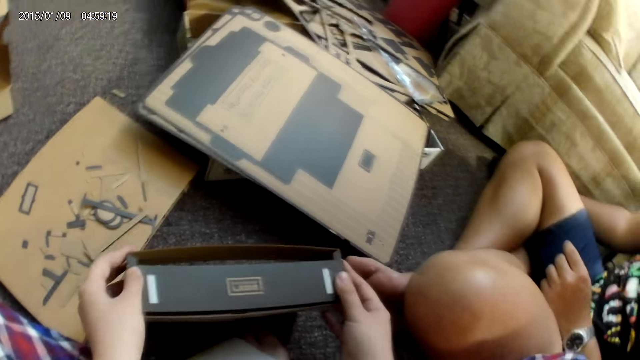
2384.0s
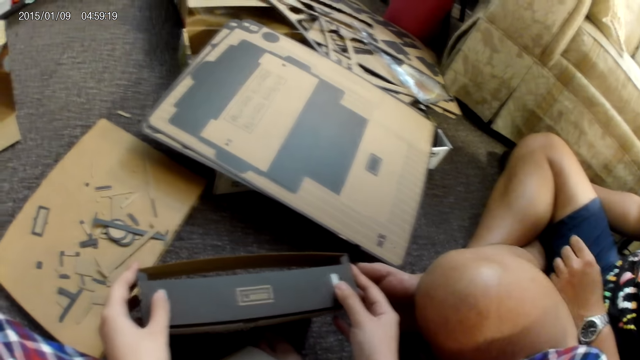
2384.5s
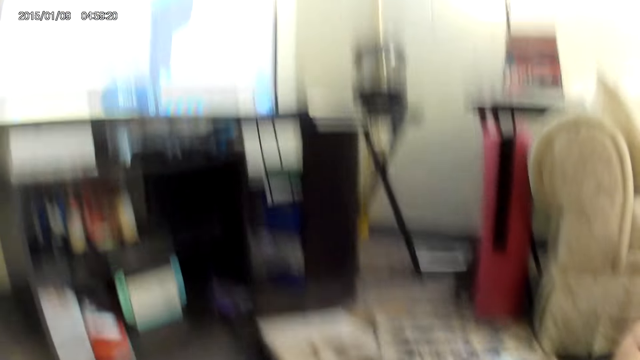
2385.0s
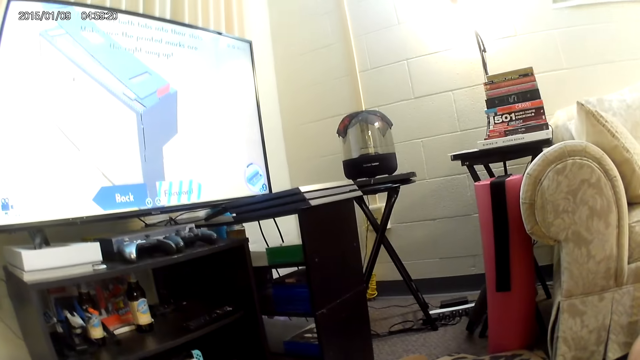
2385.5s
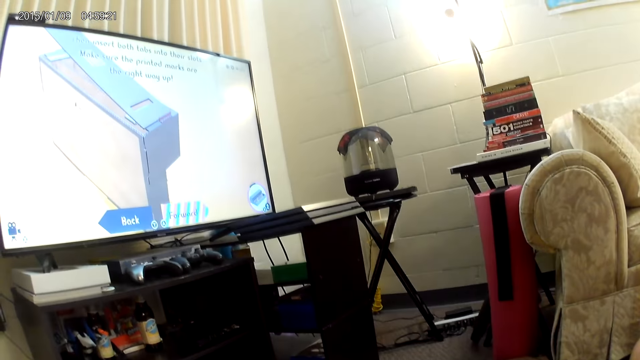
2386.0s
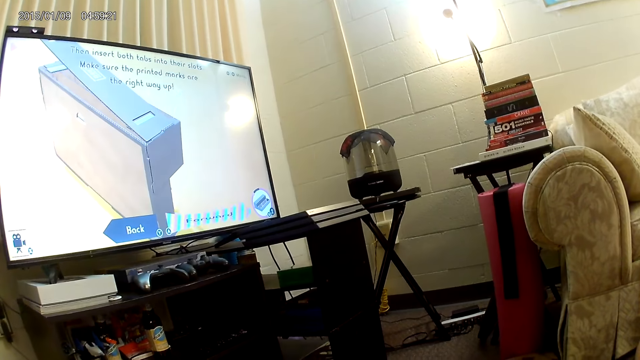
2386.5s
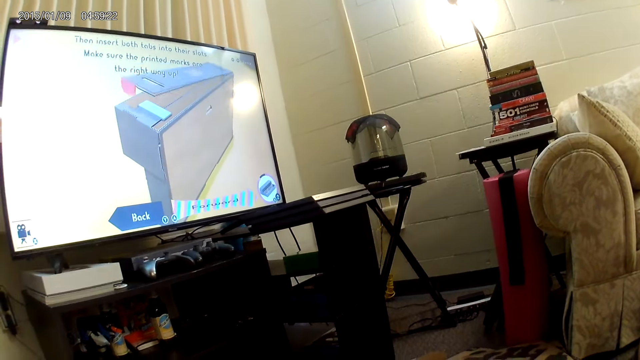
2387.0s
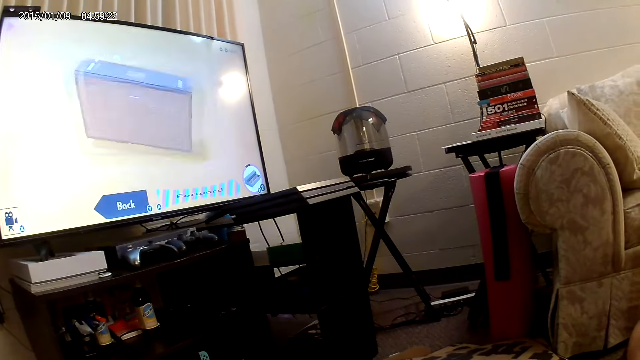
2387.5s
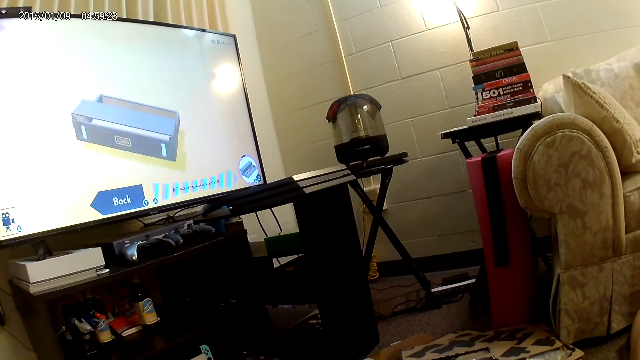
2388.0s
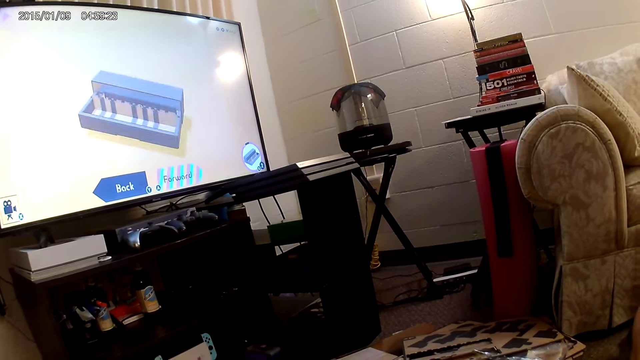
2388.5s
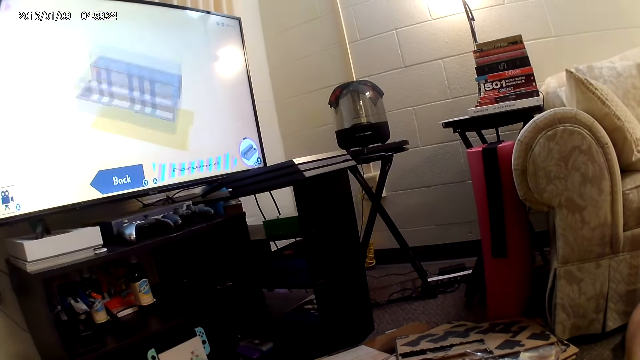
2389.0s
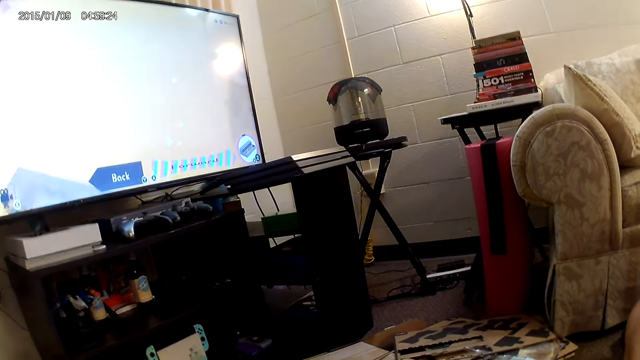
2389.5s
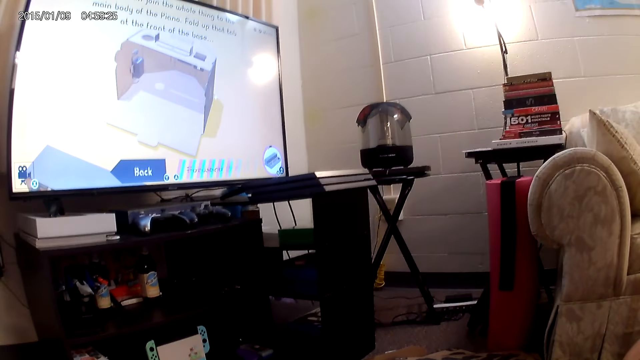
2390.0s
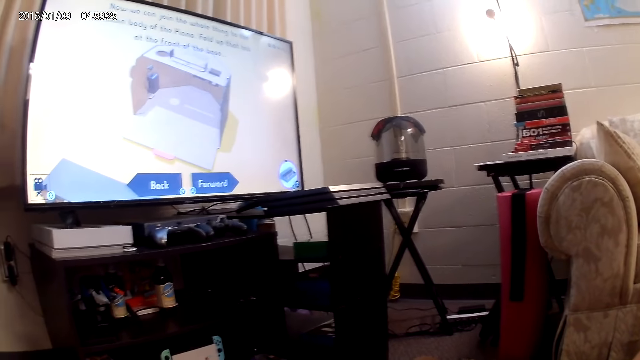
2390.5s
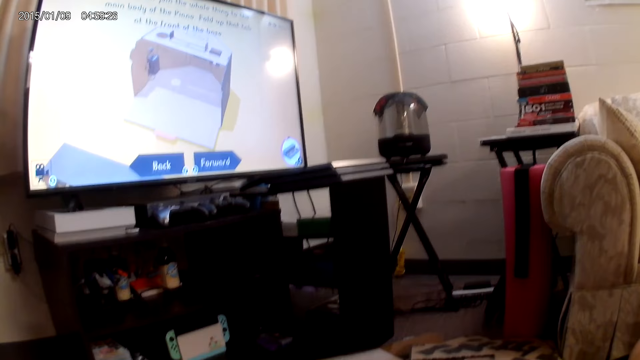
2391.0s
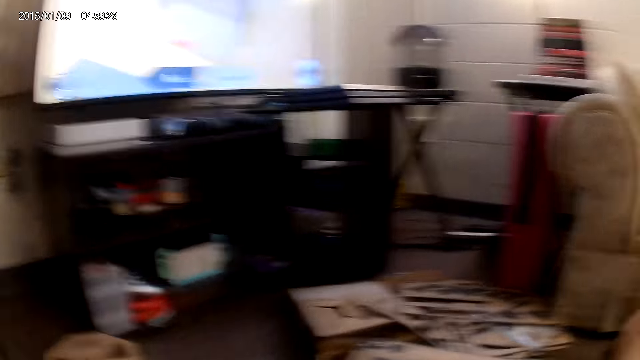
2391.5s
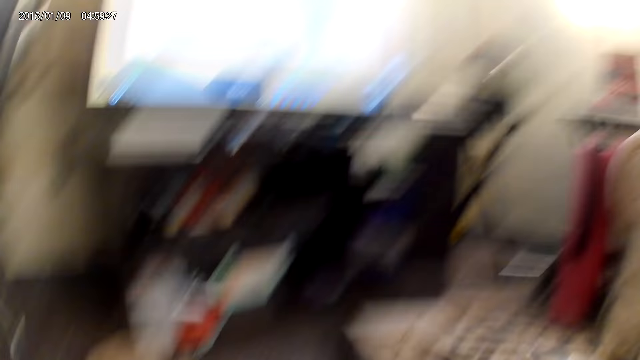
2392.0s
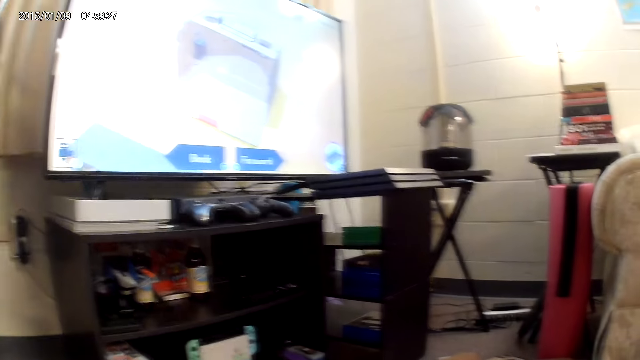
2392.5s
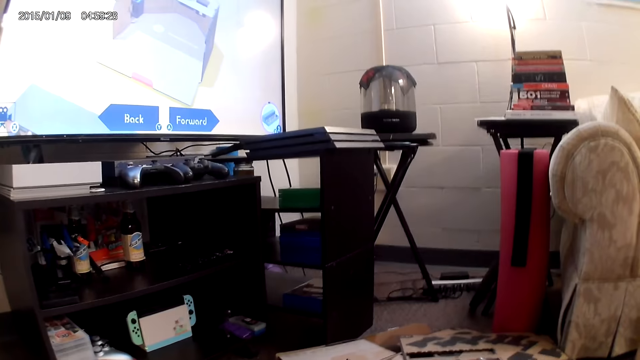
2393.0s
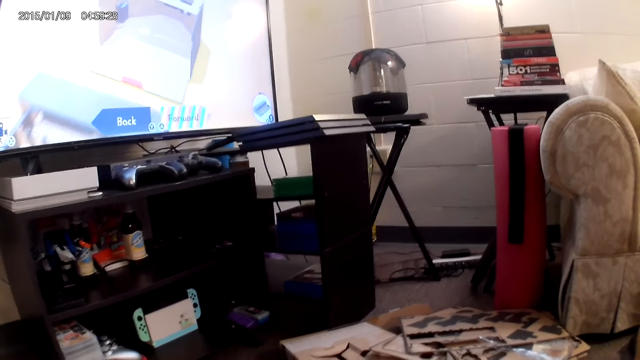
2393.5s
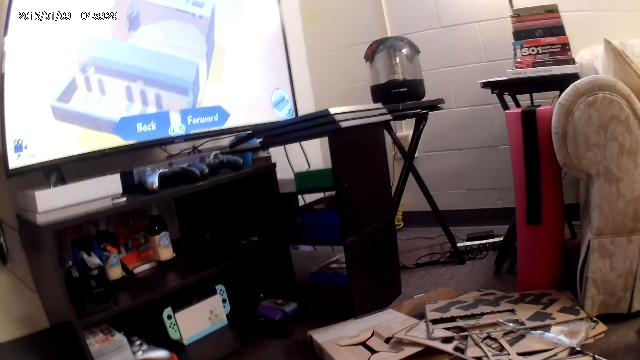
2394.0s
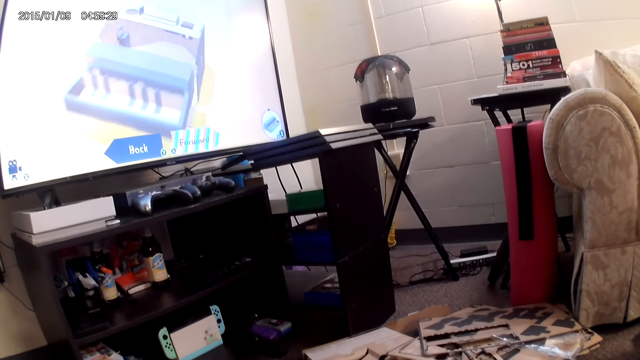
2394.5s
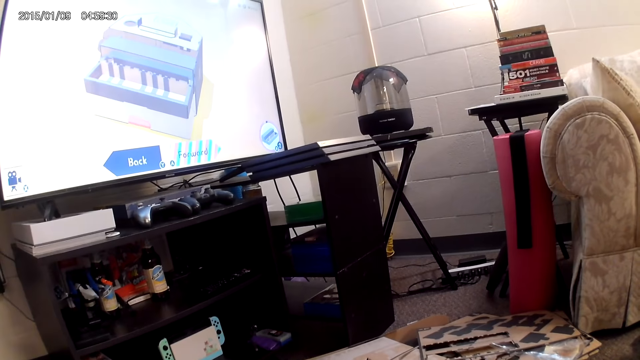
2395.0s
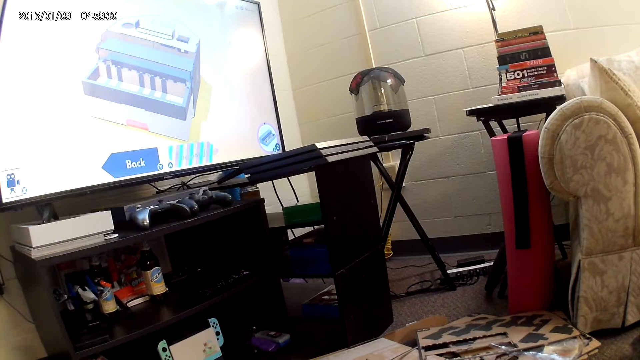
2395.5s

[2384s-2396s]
The camera wearer looks at the screen.

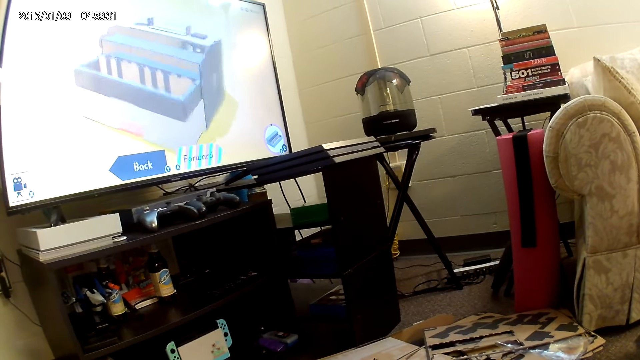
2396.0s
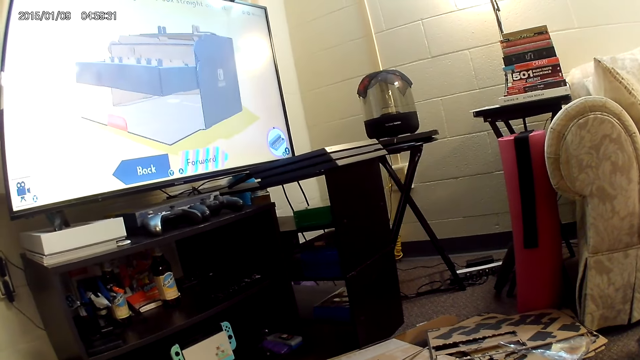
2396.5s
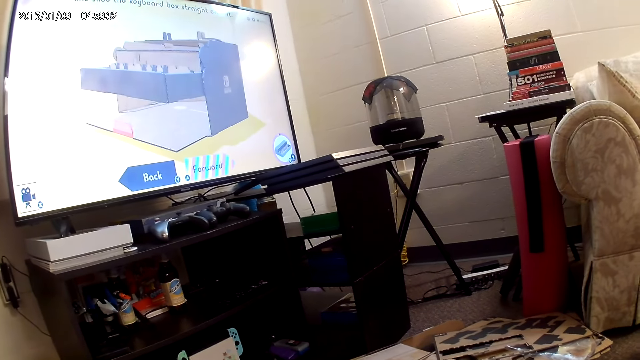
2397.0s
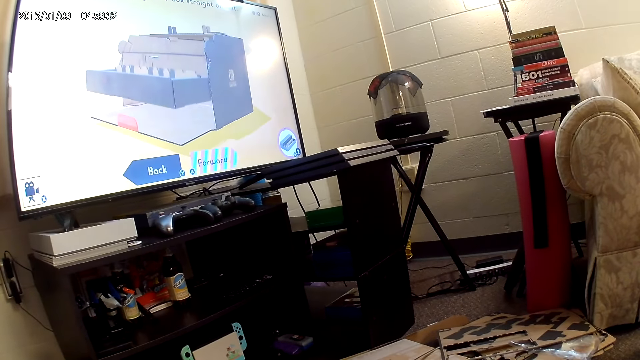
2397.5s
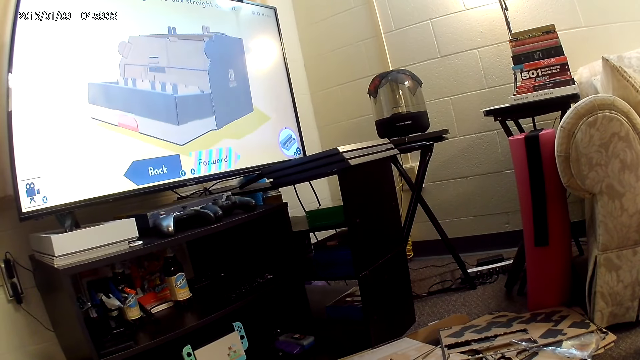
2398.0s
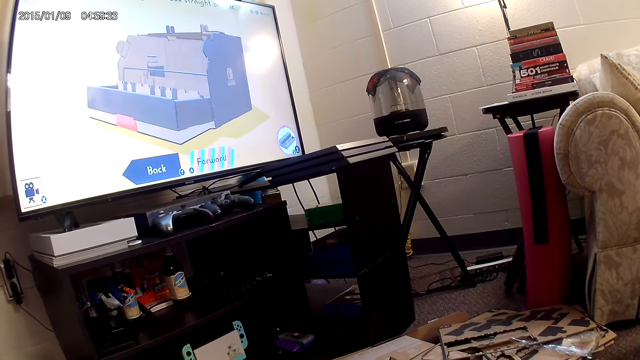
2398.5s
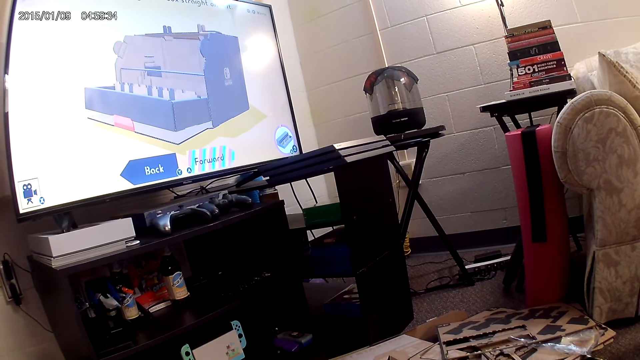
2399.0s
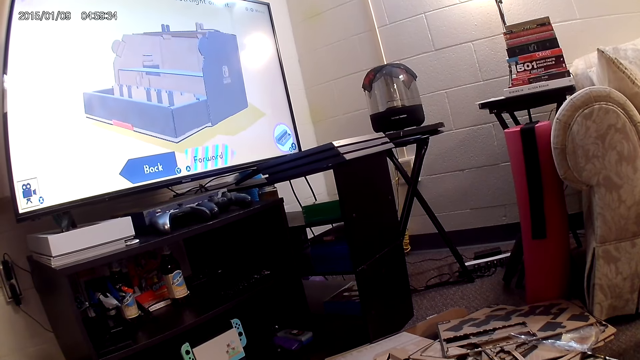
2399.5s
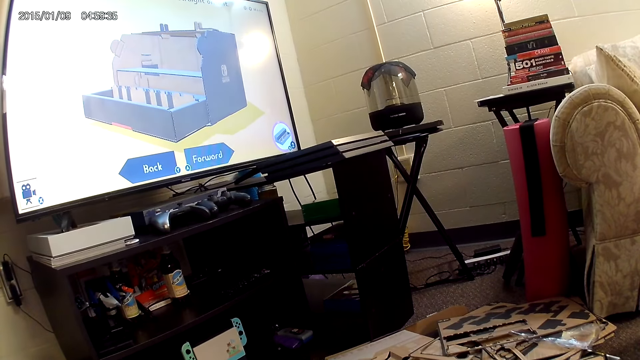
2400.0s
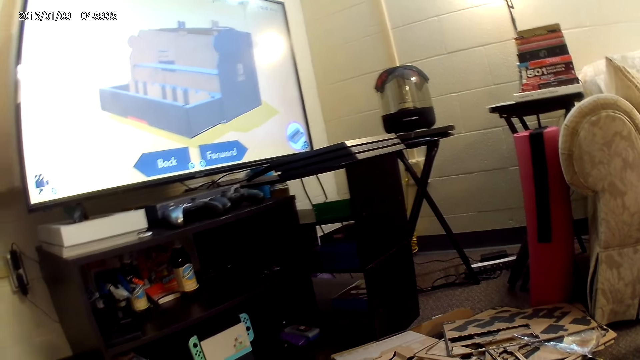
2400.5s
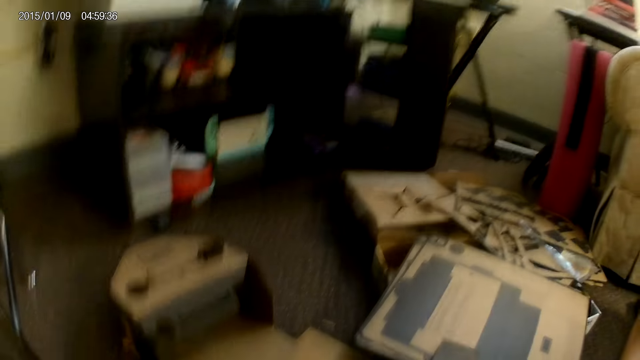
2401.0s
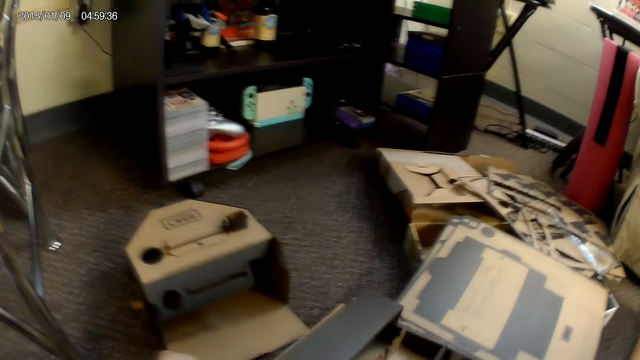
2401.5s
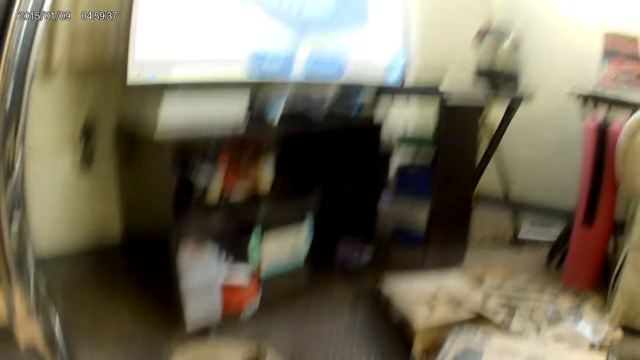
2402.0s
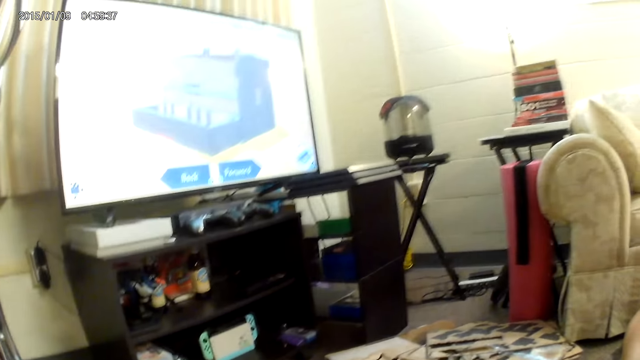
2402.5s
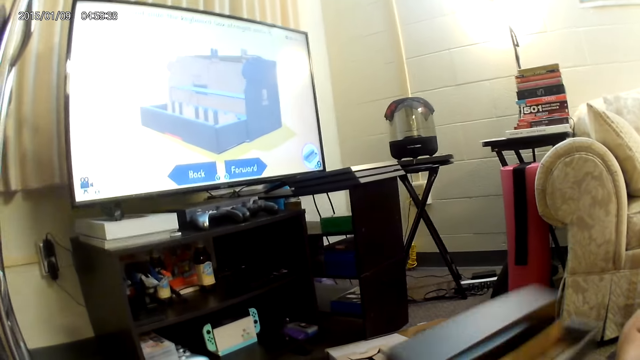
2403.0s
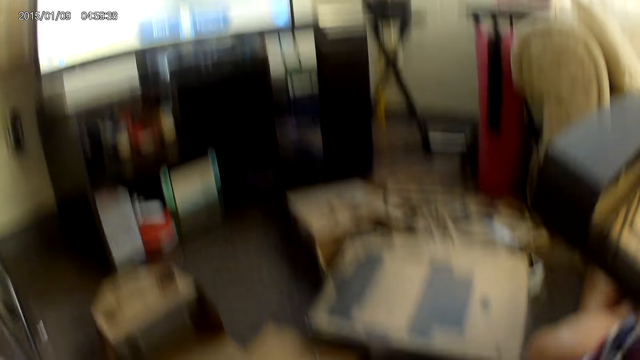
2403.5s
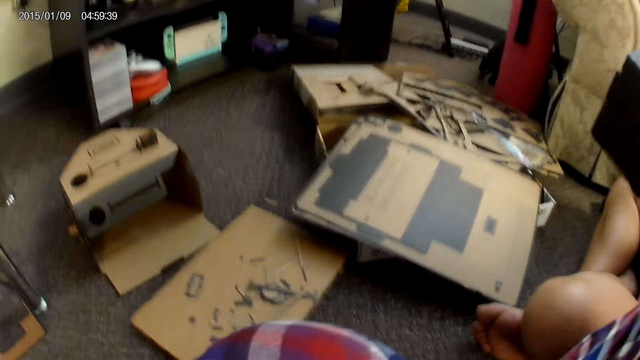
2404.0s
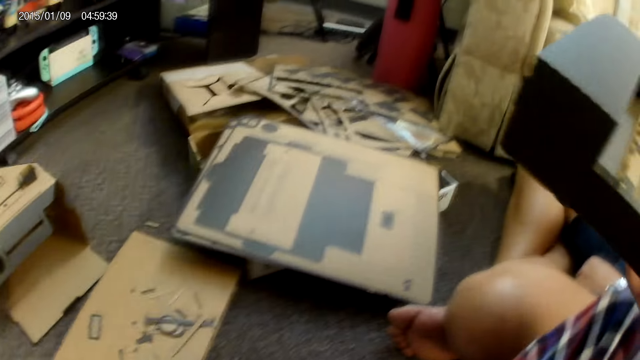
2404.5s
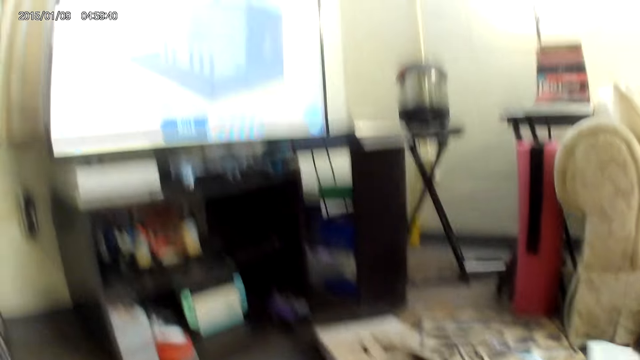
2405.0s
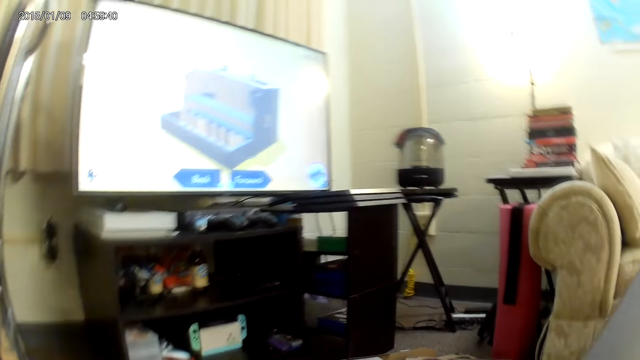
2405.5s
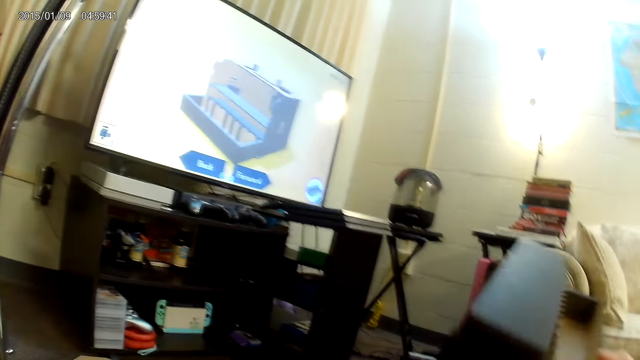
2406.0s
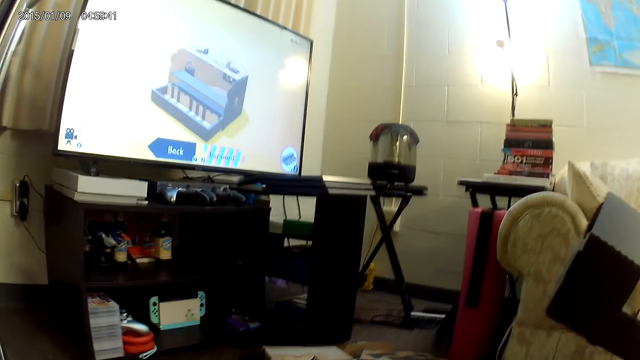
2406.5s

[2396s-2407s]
The camera wearer moves the box with her left hand. She drops the cardboard on the ground with her left hand. She lifts the box in the right hand.
